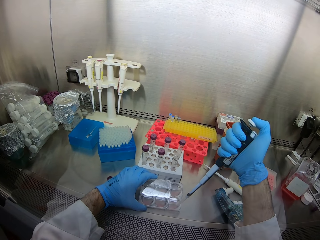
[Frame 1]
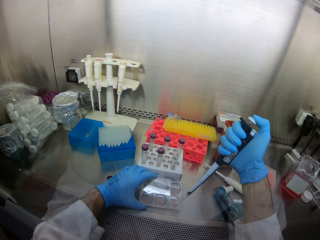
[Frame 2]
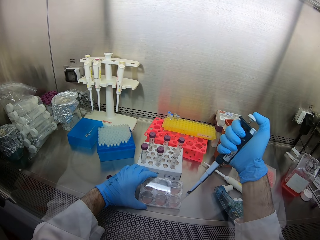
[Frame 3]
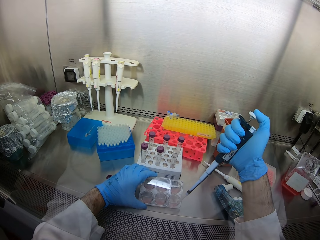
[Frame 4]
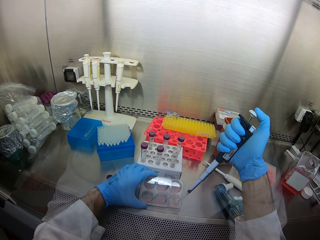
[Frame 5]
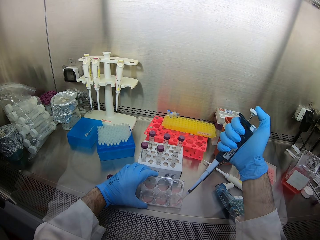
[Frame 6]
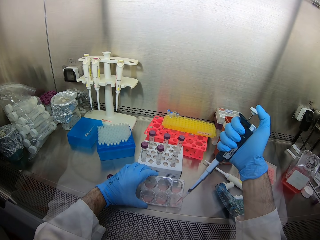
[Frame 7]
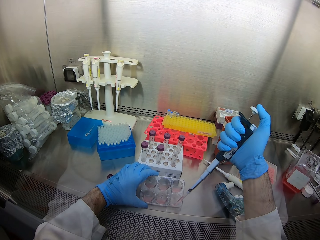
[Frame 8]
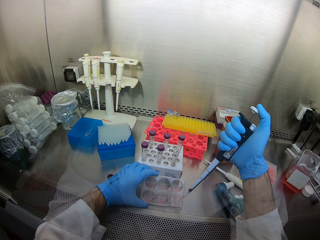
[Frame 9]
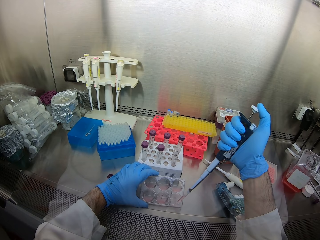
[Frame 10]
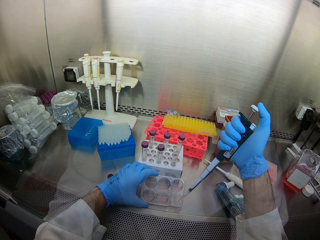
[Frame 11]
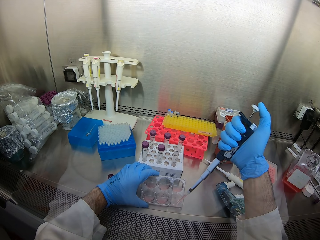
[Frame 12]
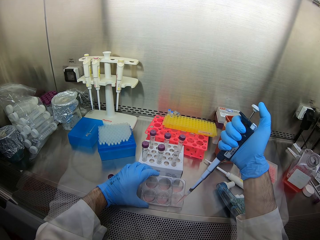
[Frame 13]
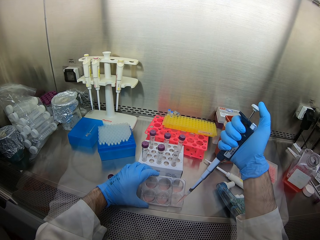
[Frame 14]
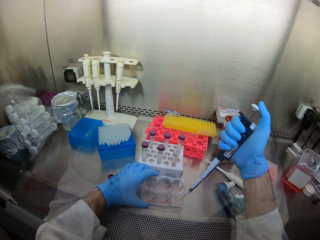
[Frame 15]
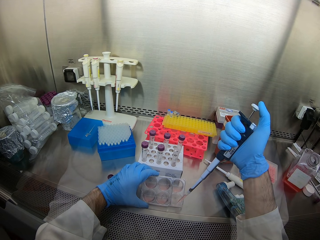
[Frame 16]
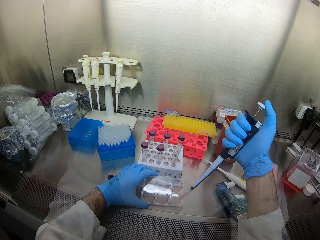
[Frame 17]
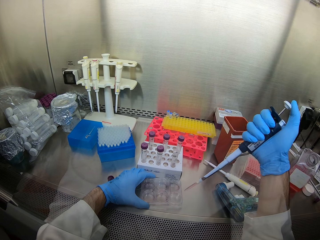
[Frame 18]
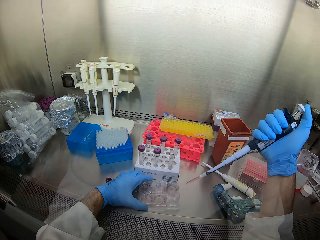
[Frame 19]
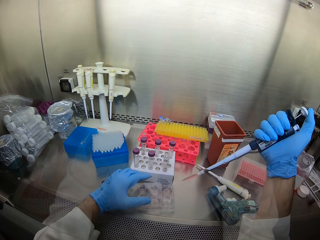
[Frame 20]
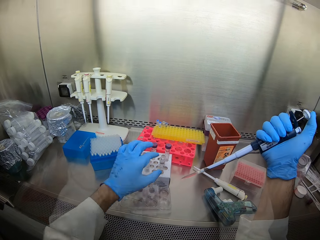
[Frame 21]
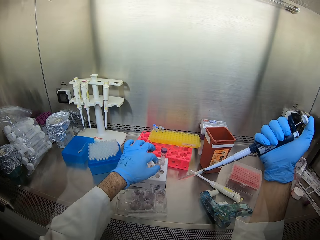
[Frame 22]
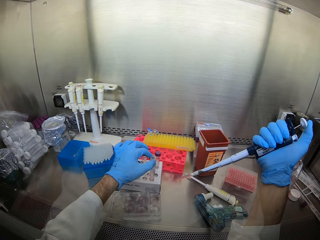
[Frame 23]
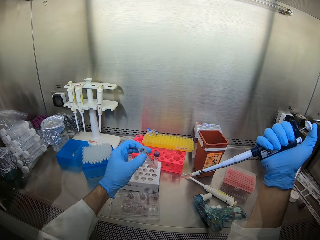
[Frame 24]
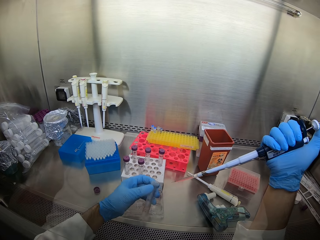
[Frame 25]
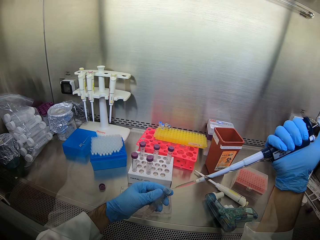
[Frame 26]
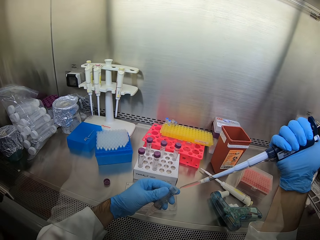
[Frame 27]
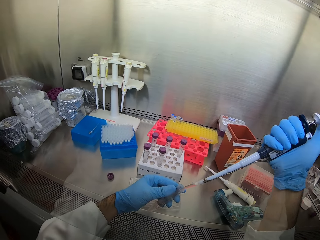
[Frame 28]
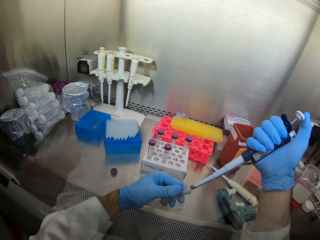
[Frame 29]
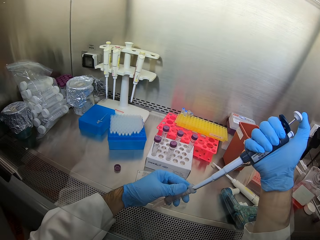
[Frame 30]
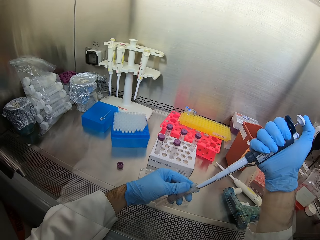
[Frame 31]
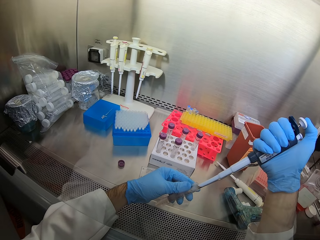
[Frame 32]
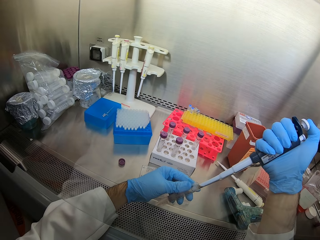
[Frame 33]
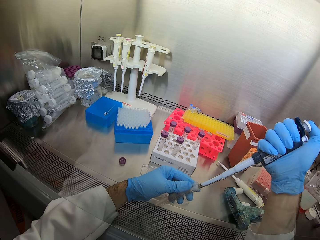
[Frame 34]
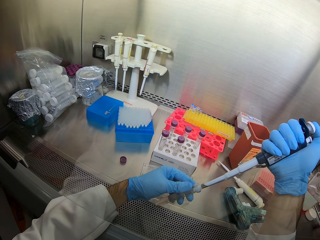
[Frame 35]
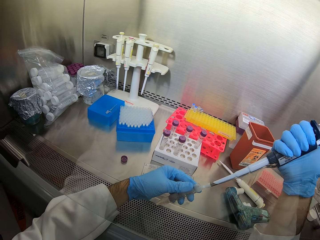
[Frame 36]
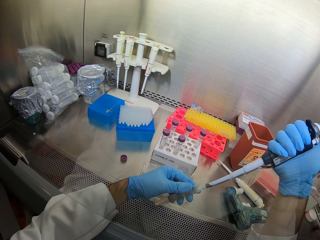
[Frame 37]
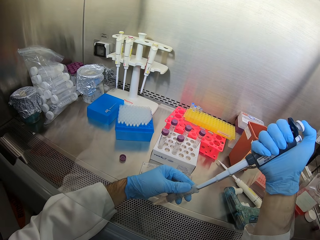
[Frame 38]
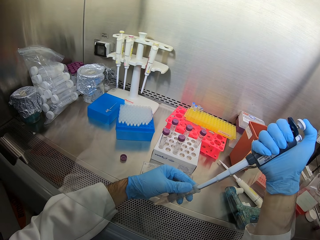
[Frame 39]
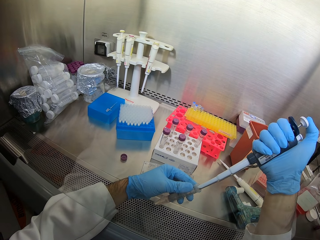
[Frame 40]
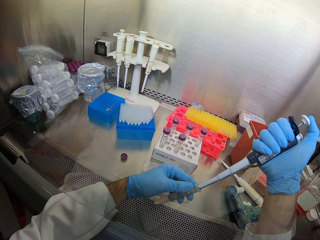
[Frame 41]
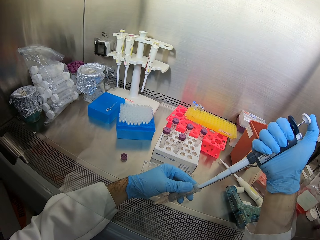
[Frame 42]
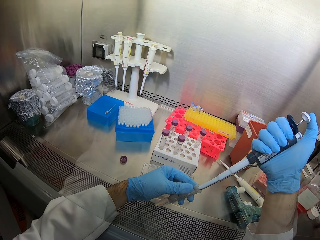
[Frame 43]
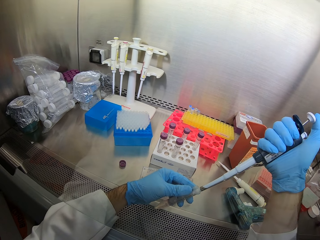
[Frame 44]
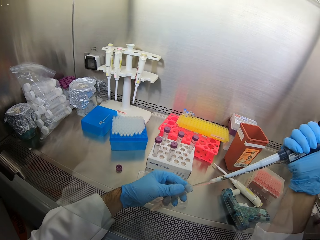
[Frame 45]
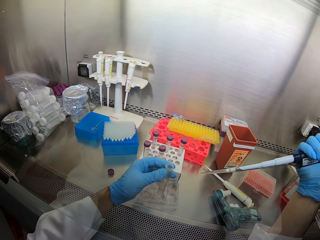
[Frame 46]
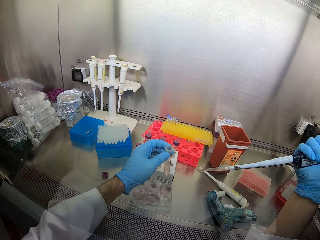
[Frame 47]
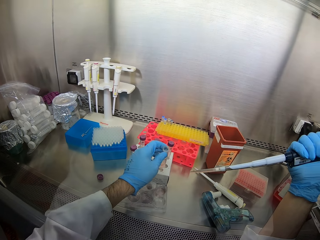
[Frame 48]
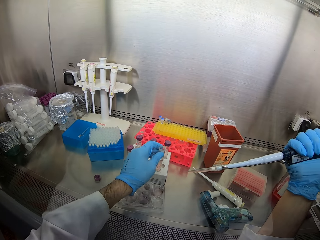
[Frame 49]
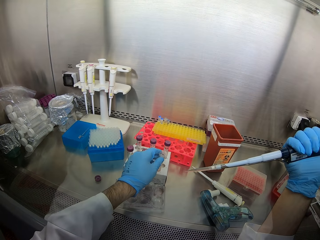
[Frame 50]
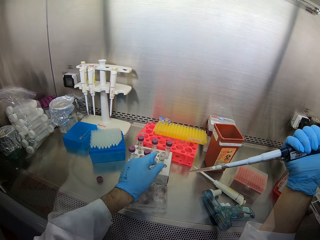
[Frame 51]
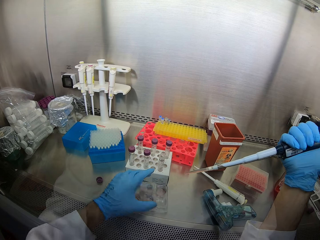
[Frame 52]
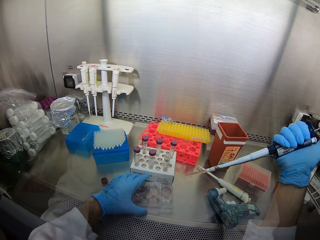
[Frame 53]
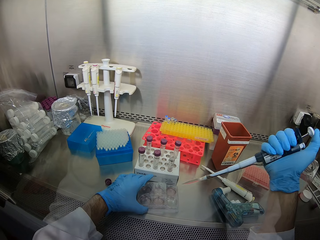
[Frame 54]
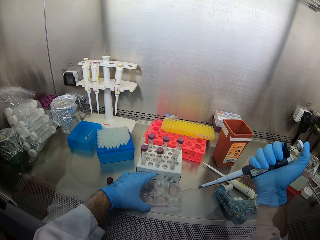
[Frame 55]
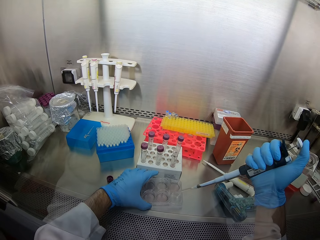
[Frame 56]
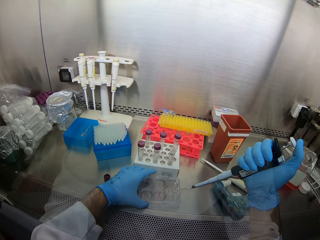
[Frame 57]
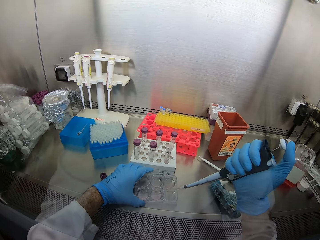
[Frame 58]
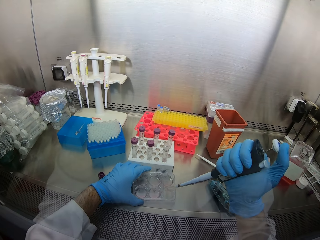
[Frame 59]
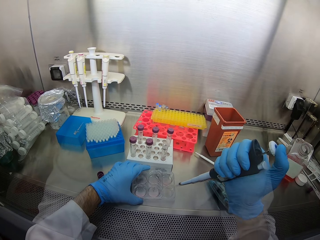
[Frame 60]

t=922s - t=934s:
The camera wearer siphons a liquid from the containers. They pick a big test tube from a rack. They put solution in the big test tube. They place the big test tube in the rack.

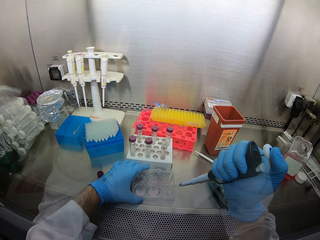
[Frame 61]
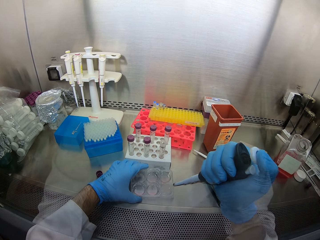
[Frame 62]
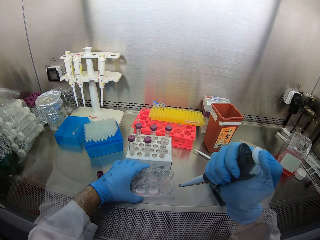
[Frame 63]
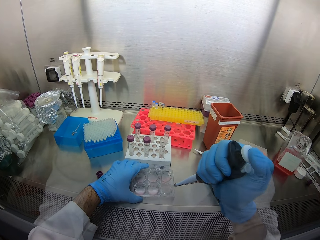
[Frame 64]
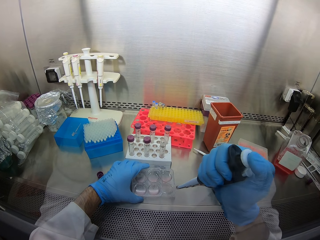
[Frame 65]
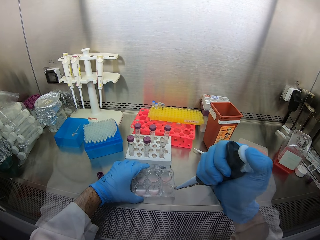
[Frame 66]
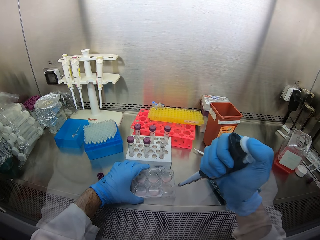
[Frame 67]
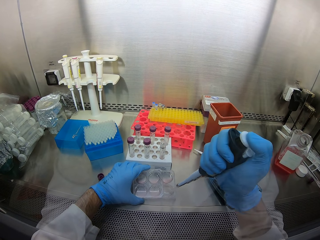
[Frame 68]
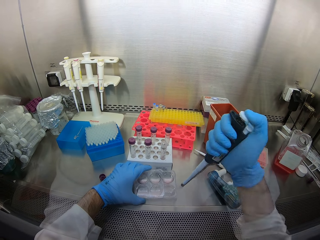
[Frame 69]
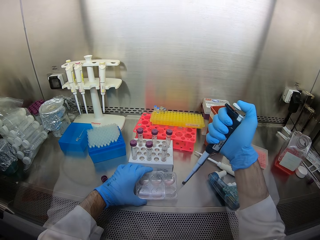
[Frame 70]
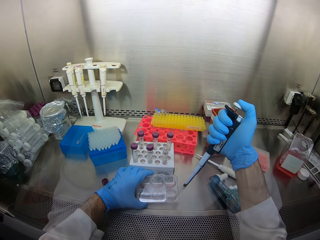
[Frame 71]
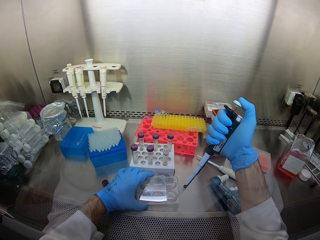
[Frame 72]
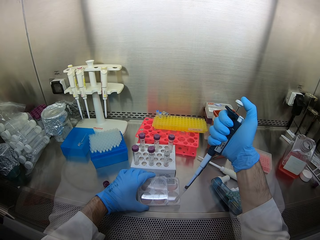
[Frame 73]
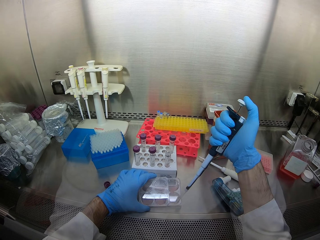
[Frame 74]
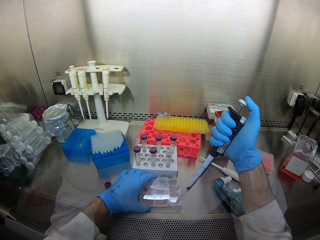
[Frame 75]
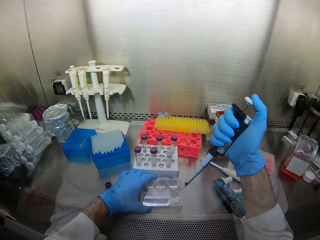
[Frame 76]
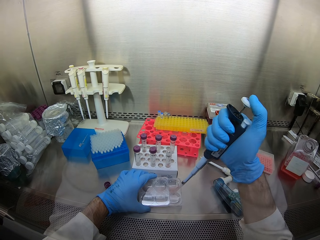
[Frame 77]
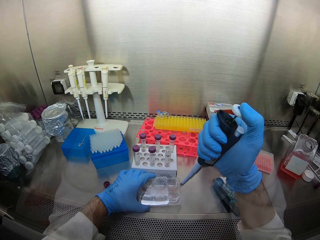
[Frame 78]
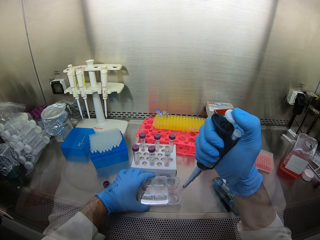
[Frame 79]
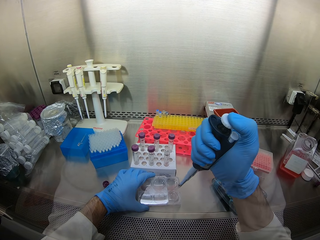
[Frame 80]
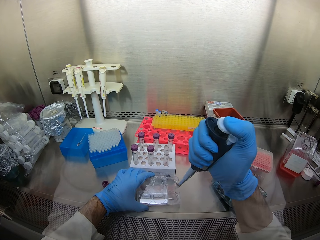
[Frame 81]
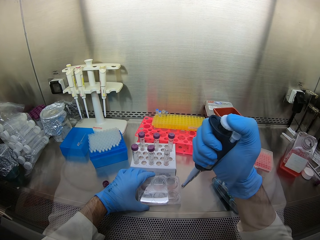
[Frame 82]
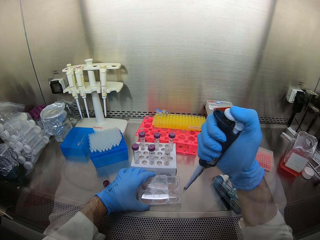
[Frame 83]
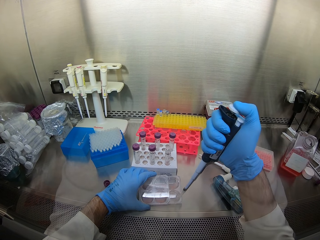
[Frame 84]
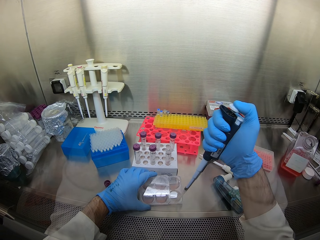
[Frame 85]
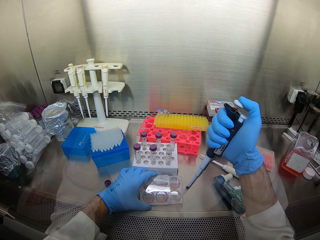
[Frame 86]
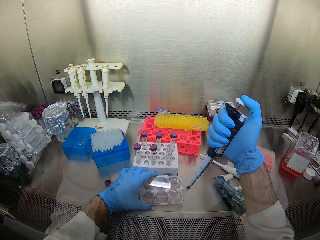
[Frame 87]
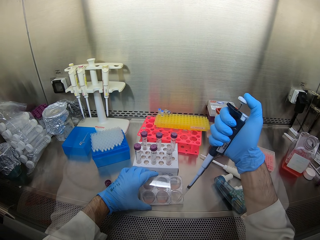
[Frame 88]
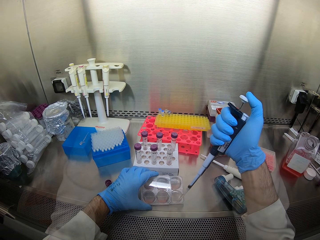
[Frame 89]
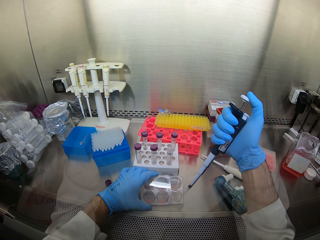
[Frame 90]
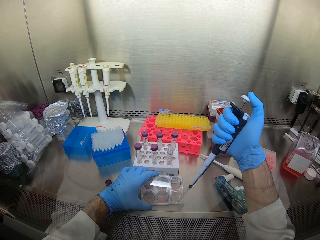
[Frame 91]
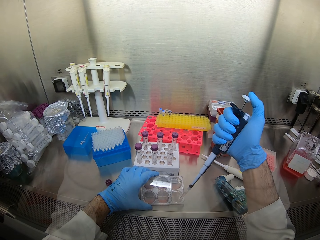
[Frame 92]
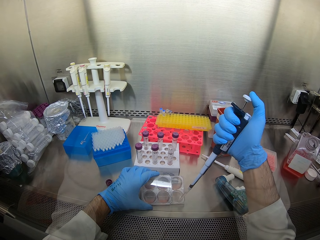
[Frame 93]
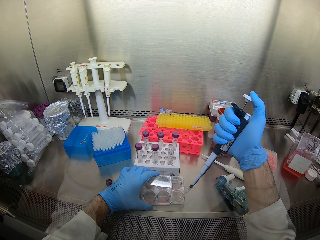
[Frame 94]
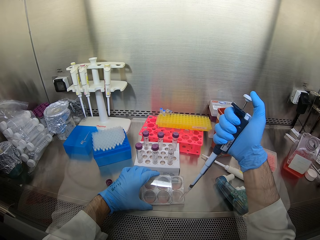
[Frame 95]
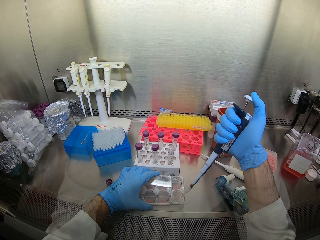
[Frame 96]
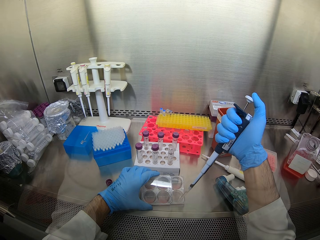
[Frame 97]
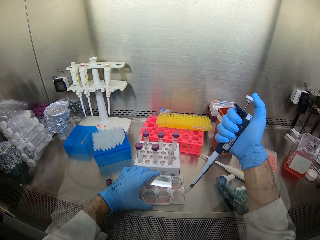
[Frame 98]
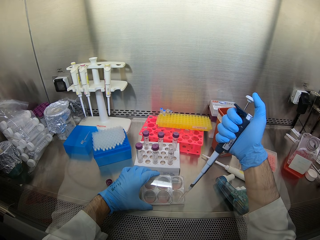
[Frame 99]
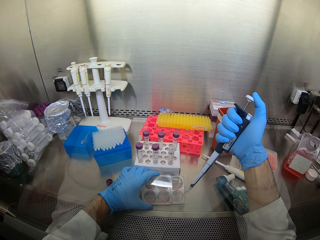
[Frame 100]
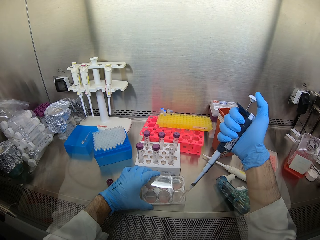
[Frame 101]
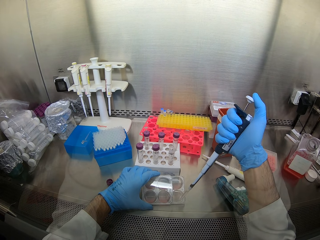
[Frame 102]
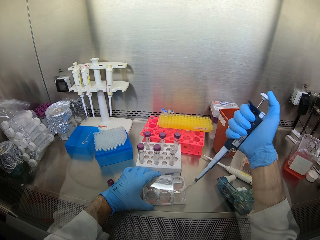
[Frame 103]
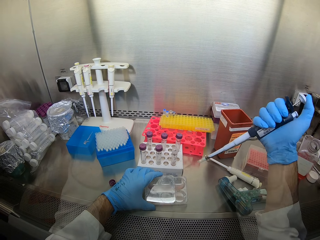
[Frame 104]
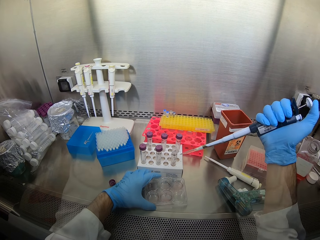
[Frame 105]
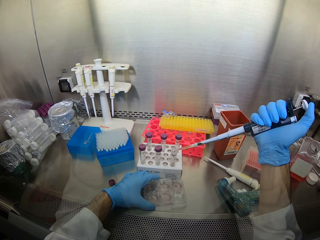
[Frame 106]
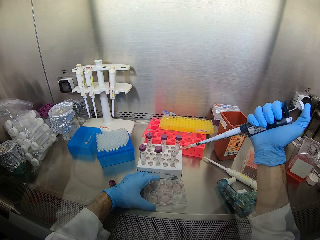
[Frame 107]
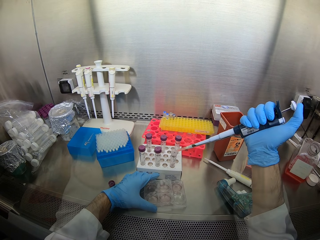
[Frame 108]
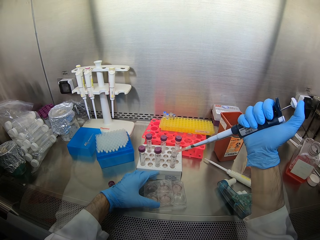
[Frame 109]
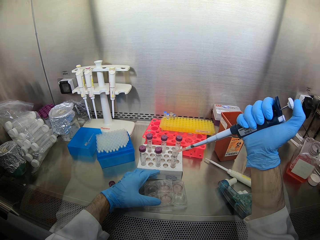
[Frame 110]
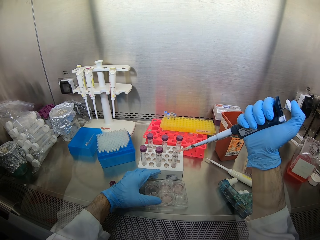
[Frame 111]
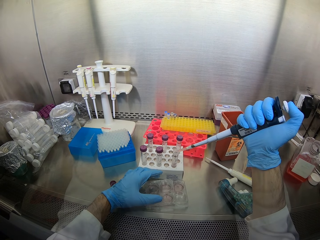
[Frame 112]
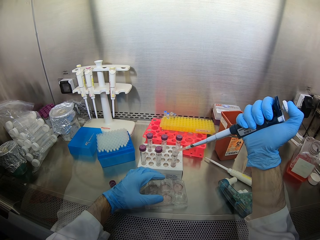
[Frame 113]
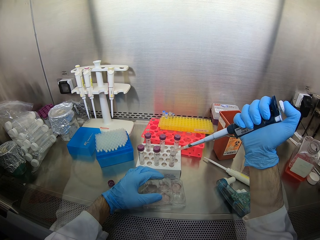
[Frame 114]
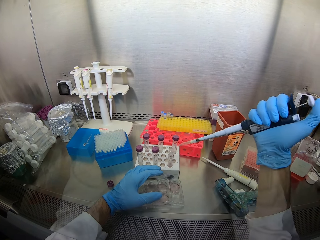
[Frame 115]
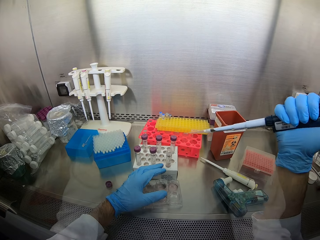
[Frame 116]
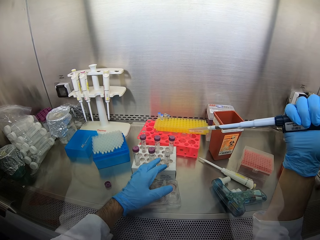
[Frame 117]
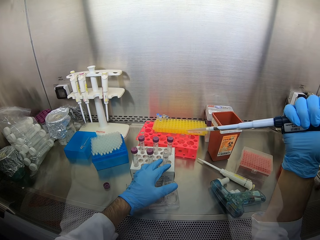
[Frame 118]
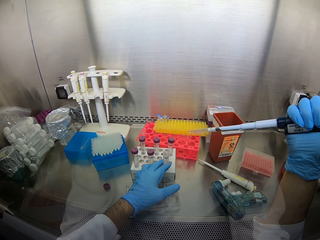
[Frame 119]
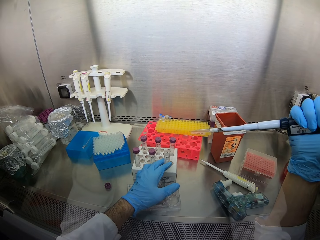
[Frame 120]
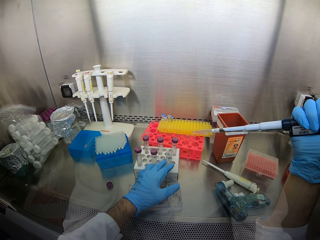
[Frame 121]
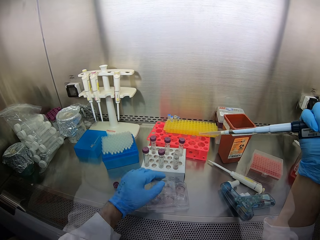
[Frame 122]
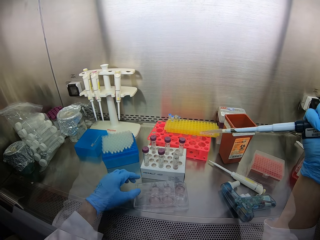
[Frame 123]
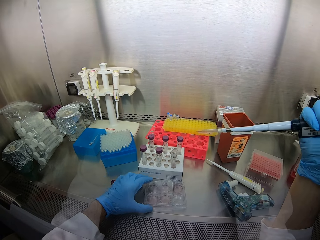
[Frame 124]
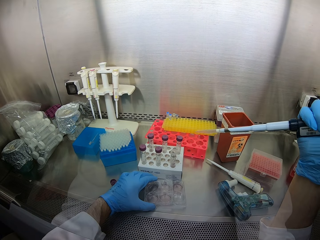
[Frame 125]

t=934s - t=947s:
The camera wearer siphons a liquid from the containers. They mix the solution. They put solution in a big test tube.
